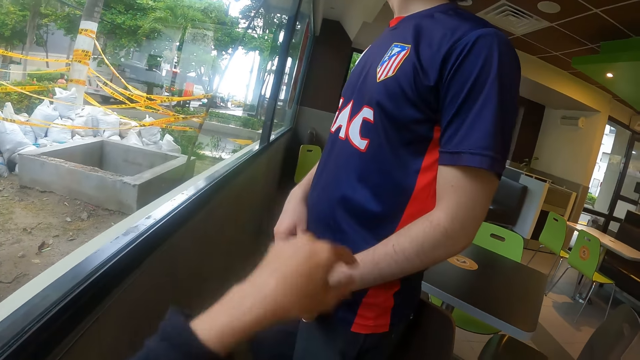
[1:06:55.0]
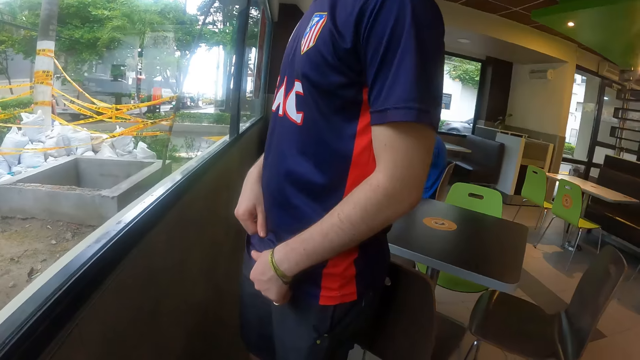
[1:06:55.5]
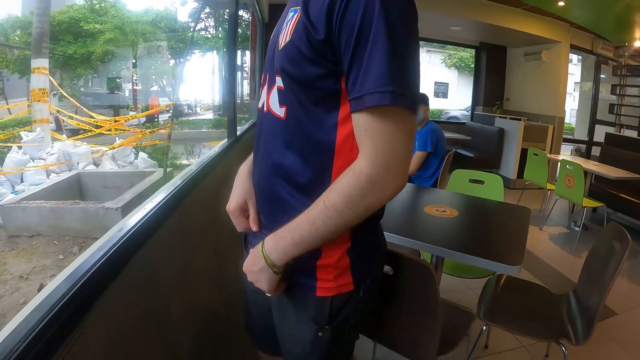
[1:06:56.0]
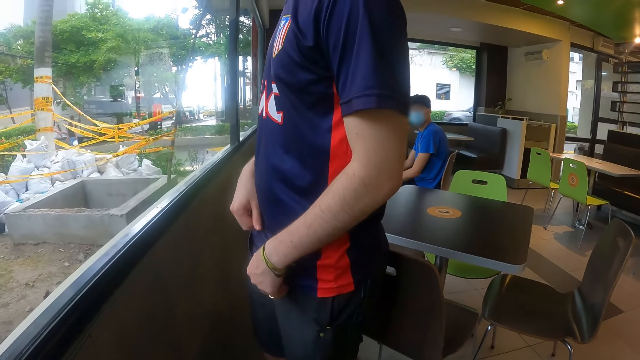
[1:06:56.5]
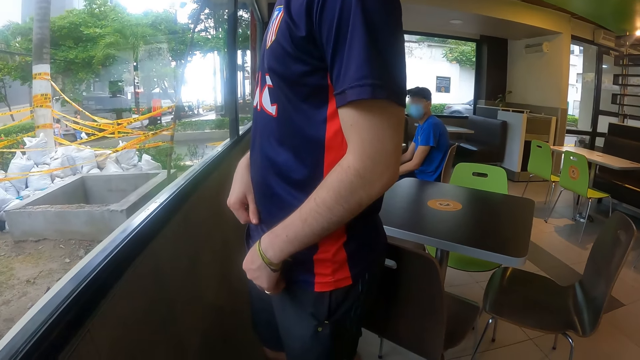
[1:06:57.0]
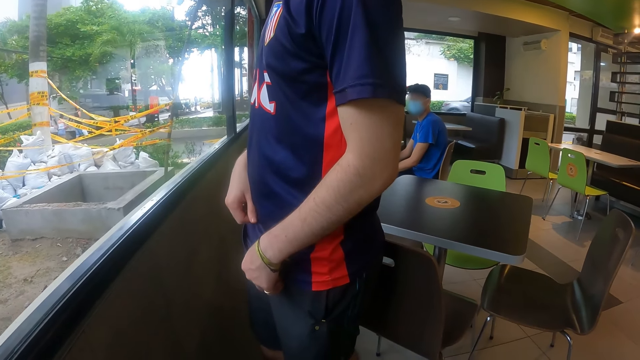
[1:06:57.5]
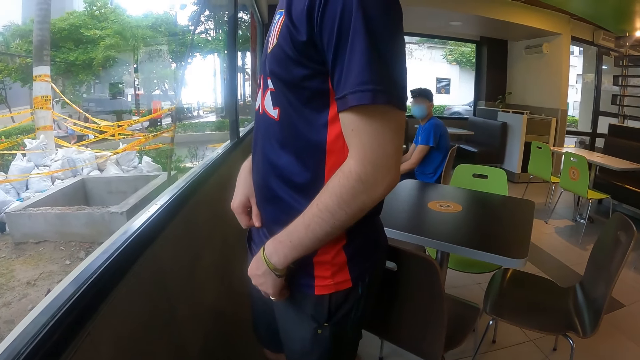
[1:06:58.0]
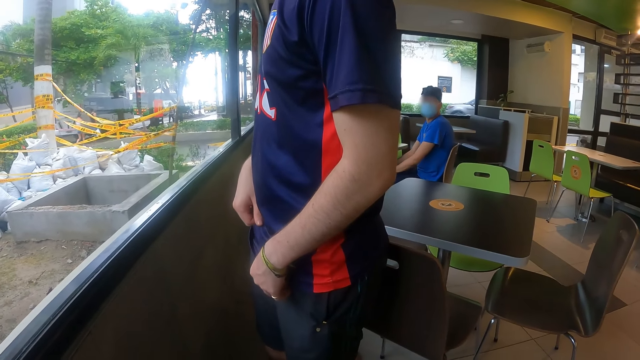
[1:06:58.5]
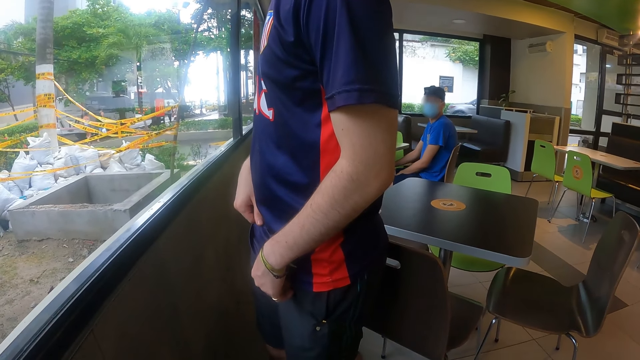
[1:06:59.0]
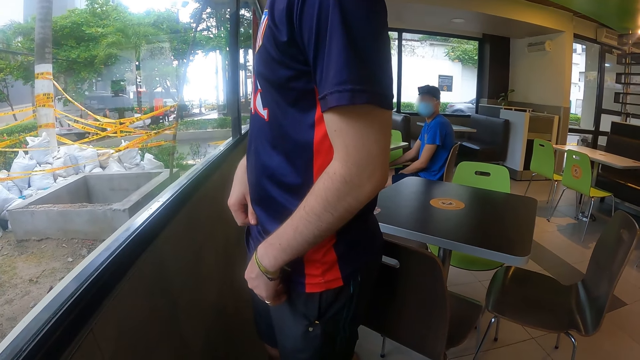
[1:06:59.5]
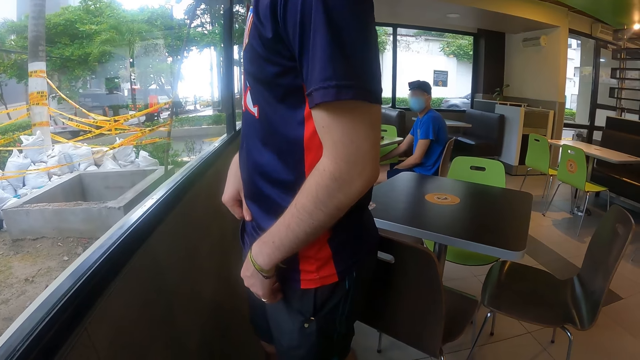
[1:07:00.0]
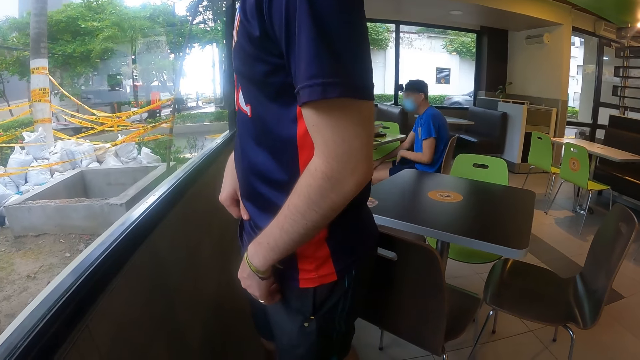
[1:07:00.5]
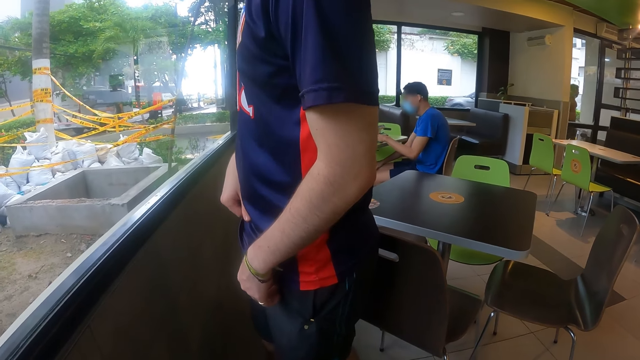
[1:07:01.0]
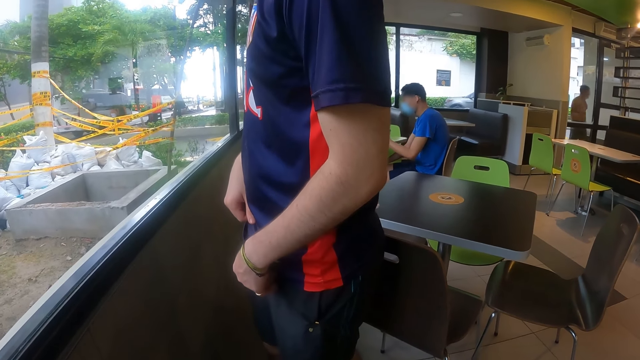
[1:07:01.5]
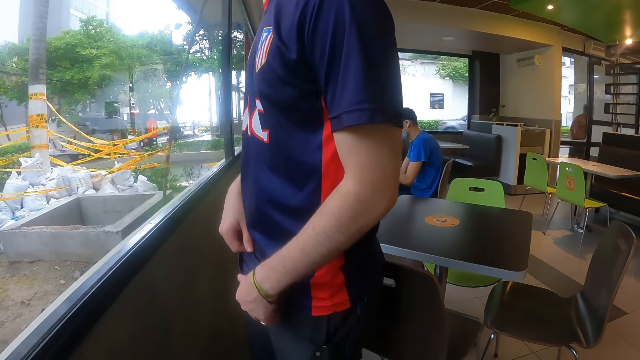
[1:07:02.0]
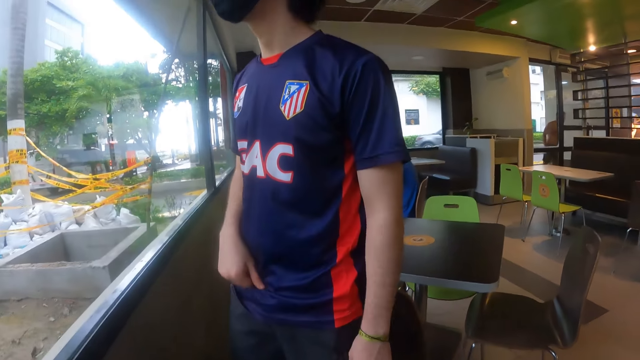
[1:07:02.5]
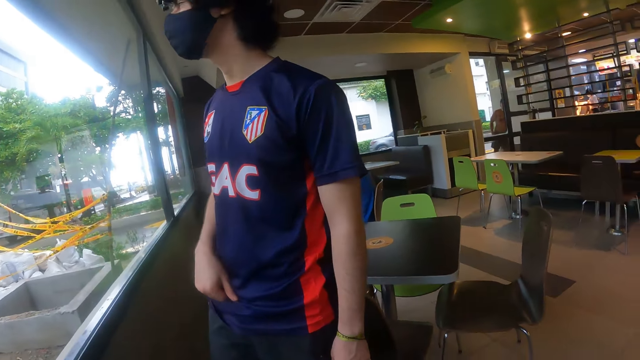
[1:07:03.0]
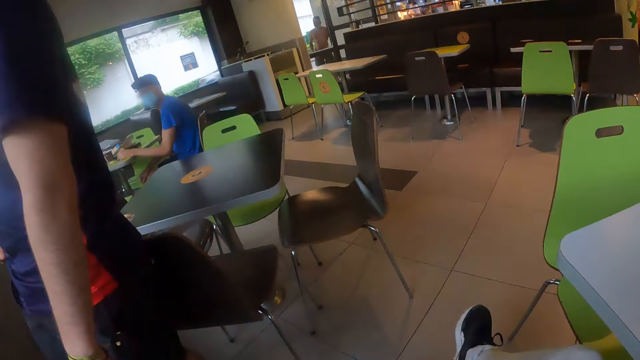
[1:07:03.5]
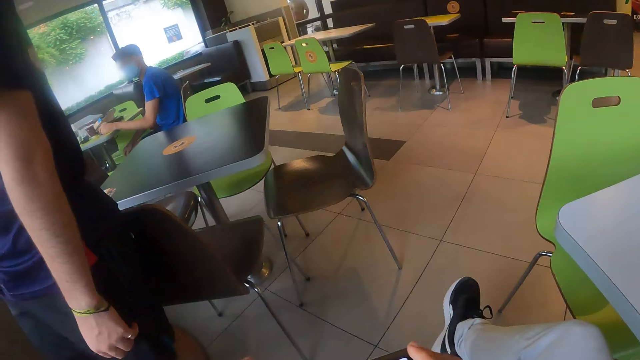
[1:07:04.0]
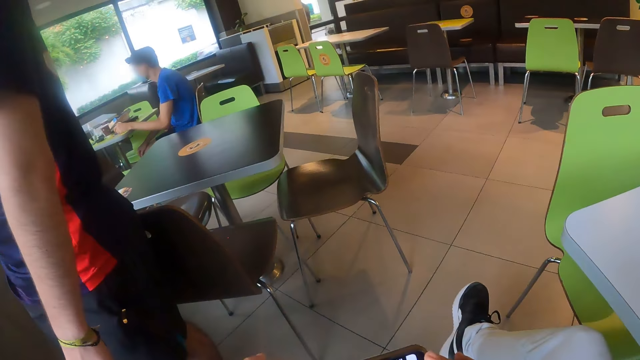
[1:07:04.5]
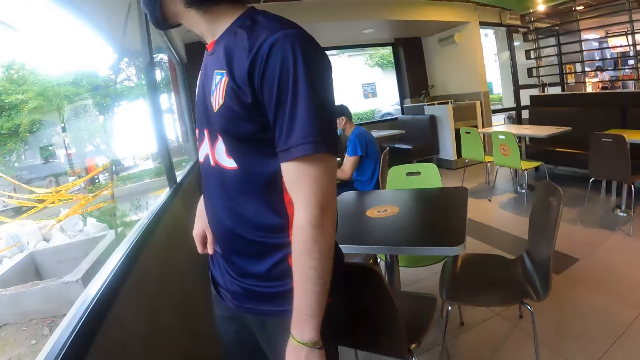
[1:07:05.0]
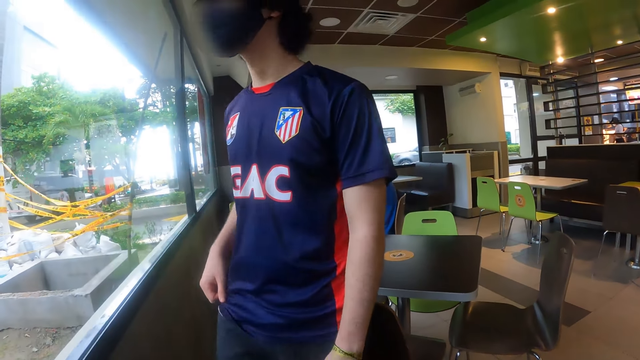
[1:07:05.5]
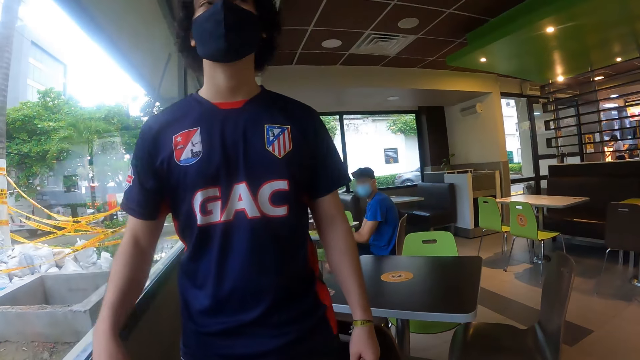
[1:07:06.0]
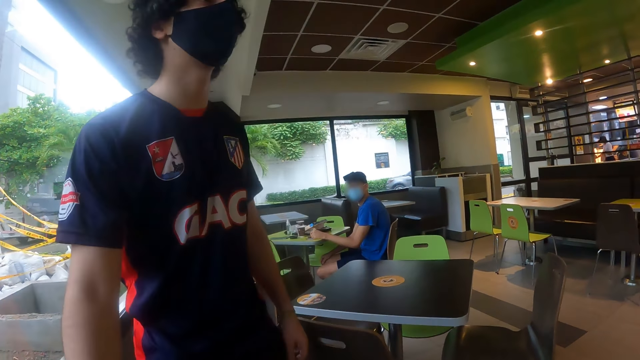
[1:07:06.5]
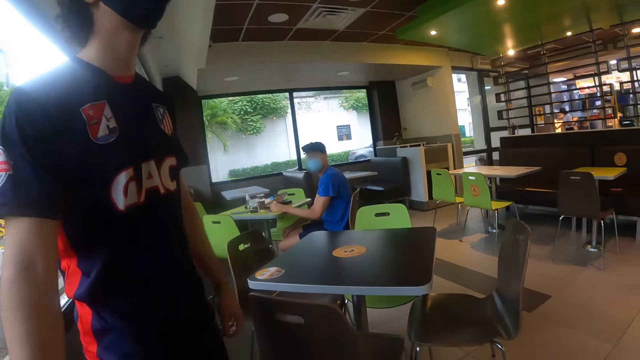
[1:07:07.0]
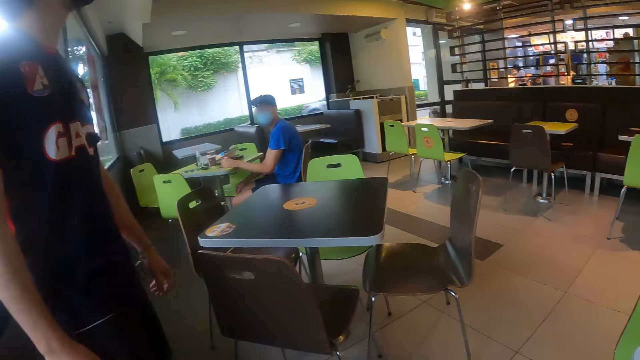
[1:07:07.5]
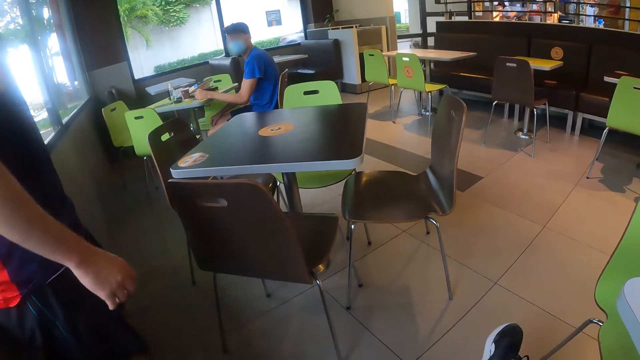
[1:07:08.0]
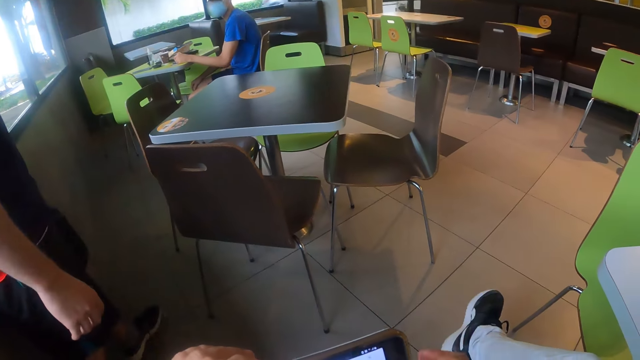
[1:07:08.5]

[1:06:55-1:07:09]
A person turns back and looks outside. Another person looks at a third person. The camera wearer looks around a cafeteria. They look at the first person. The first person turns in the cafeteria.

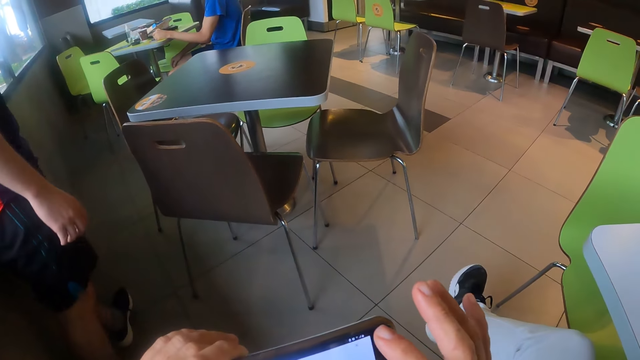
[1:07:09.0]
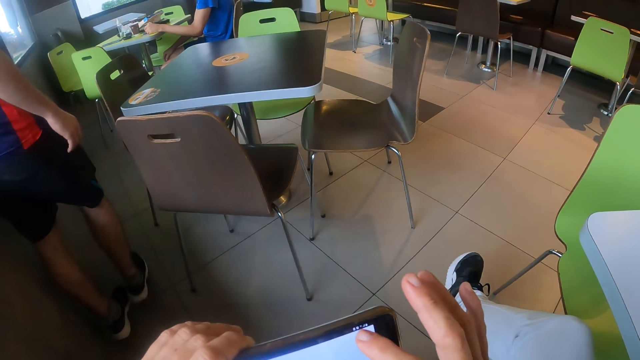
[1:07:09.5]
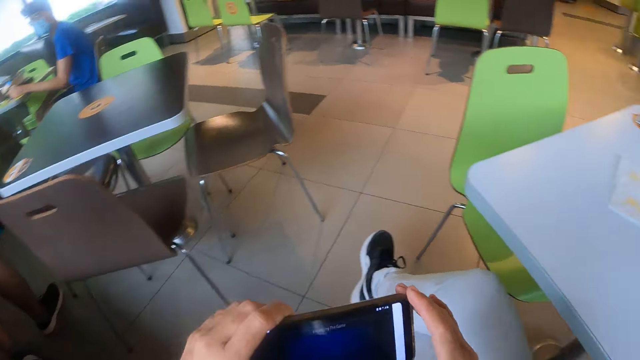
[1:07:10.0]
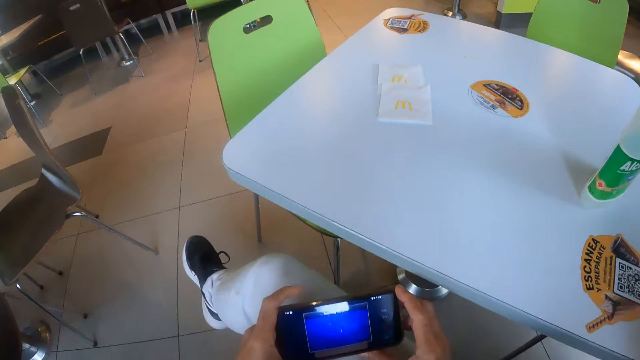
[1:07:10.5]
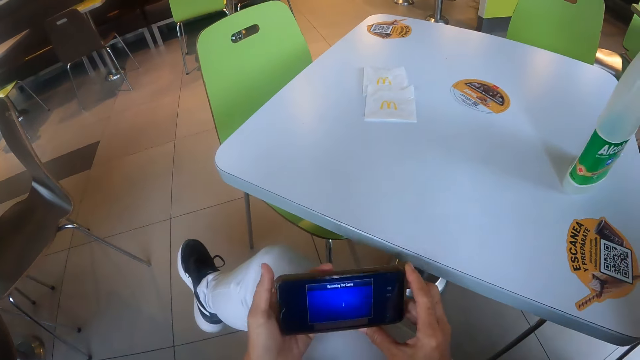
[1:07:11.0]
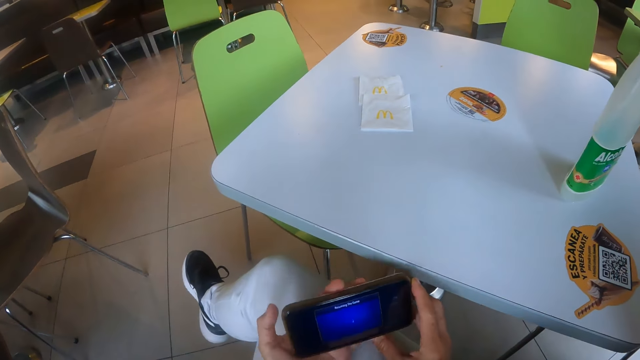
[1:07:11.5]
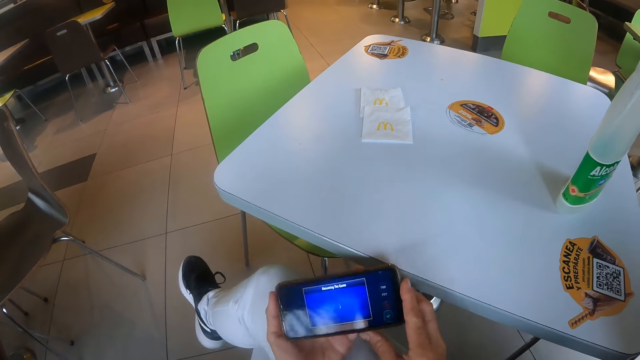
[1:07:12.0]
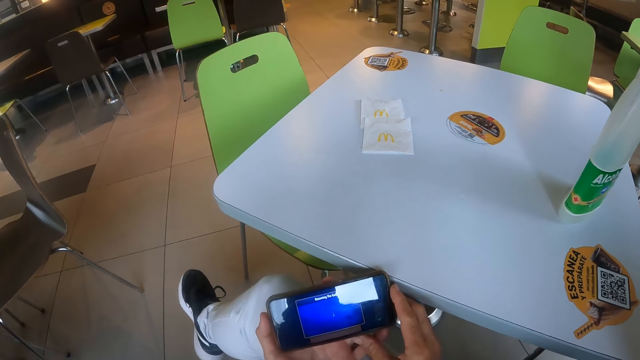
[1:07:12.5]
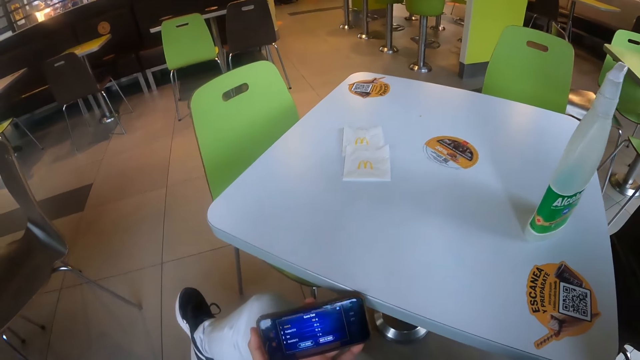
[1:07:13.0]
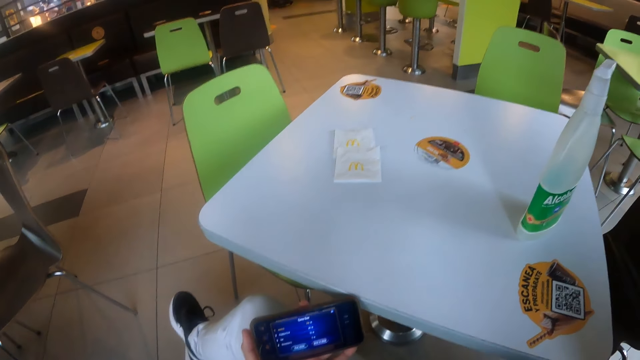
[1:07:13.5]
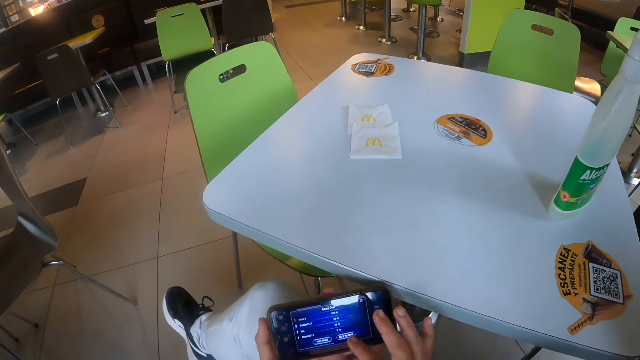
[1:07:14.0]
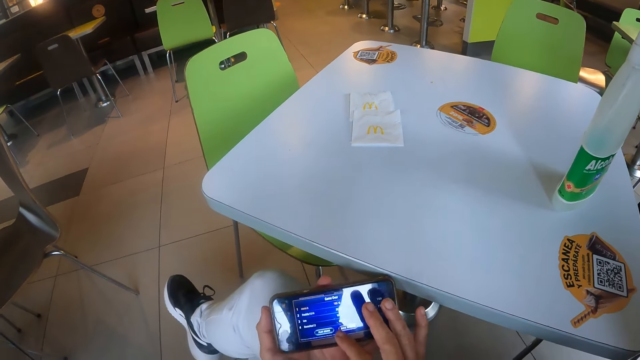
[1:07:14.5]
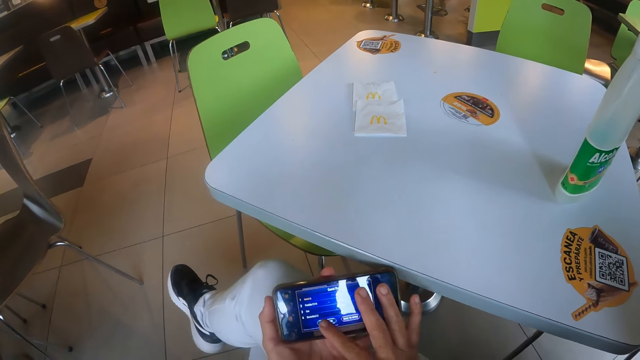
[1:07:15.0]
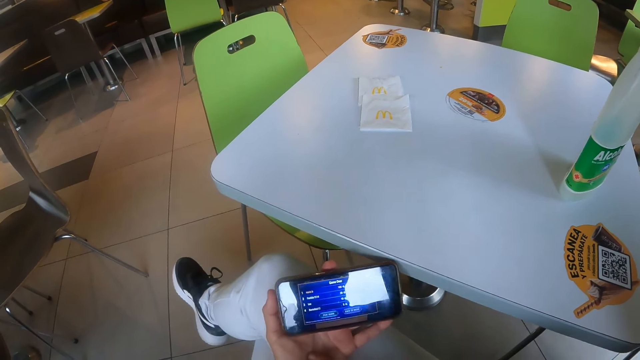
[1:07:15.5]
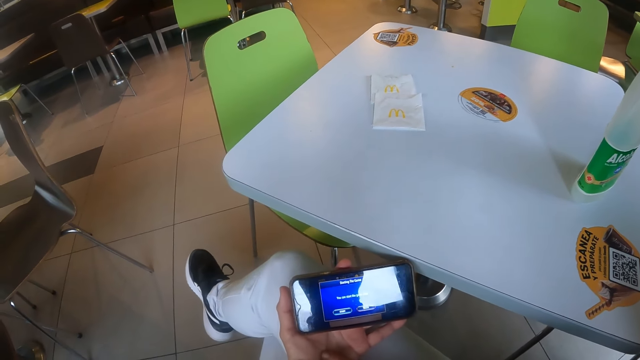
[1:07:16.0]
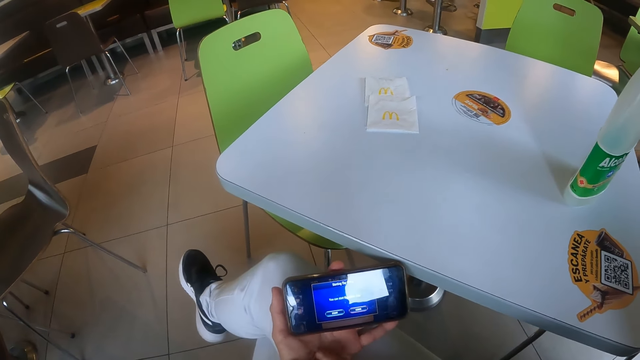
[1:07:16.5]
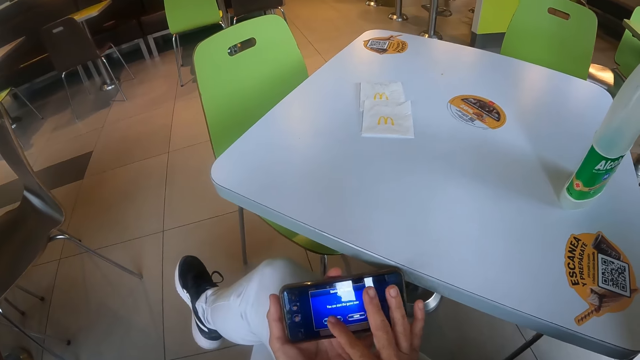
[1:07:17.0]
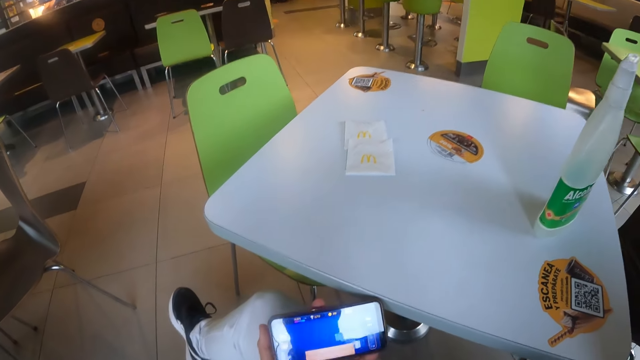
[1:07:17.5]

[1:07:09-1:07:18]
The camera wearer operates her phone. A person walks in a cafeteria. The camera wearer holds the phone. She looks at the phone. She operates the phone.
